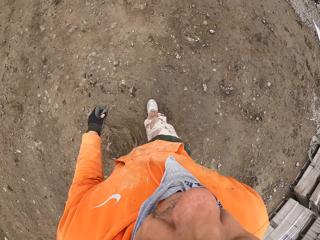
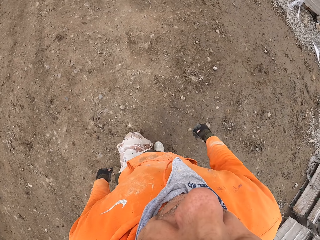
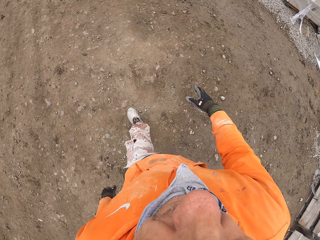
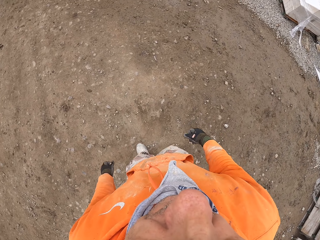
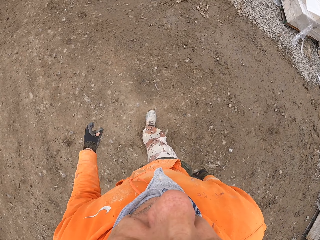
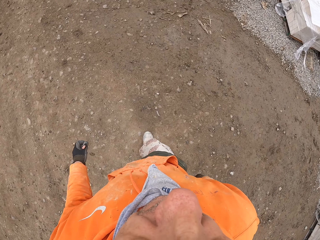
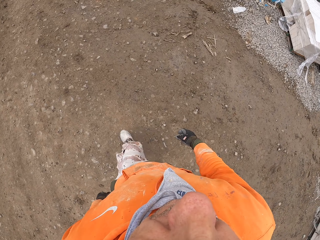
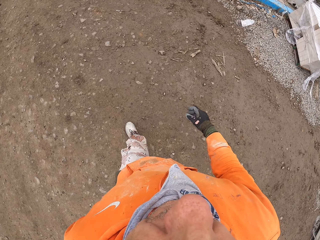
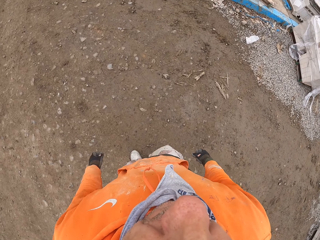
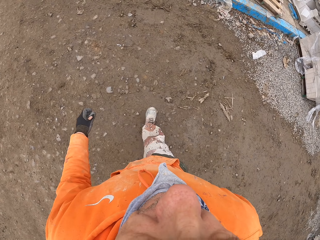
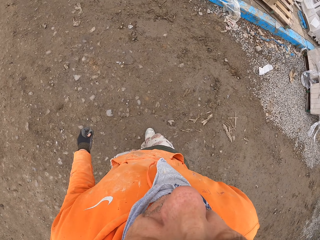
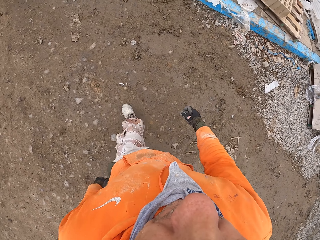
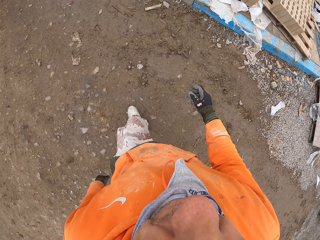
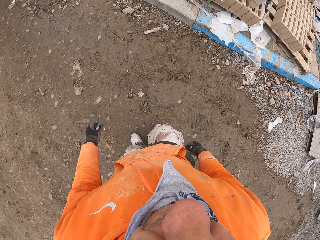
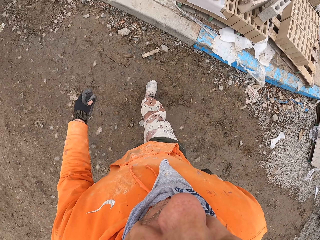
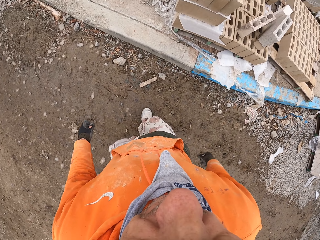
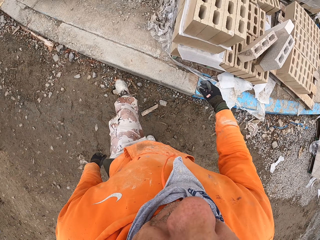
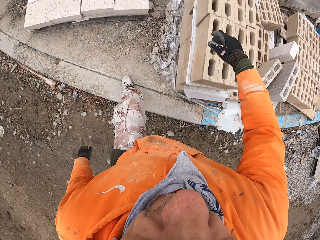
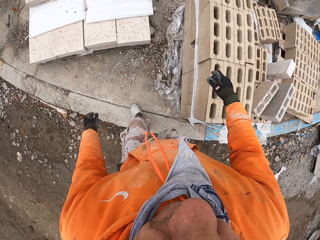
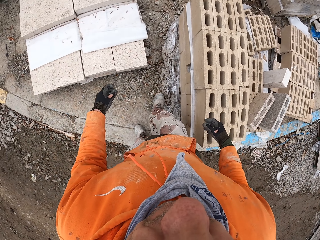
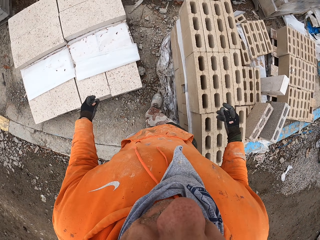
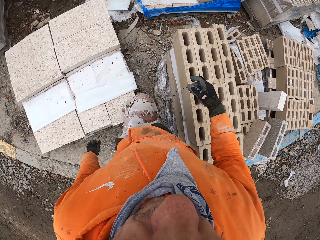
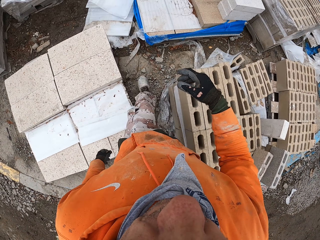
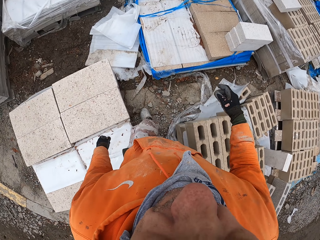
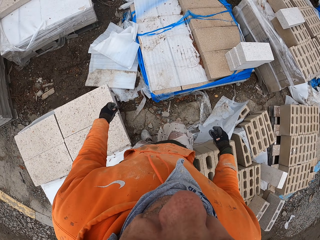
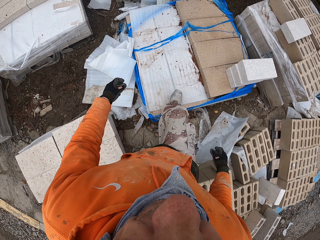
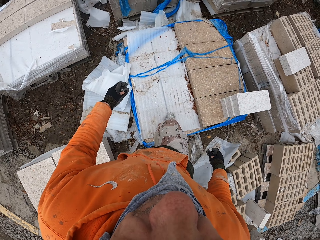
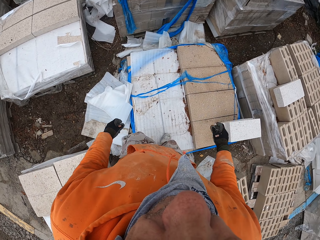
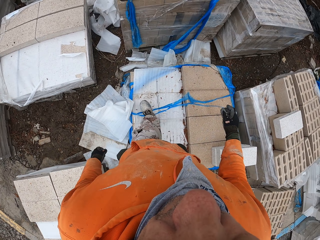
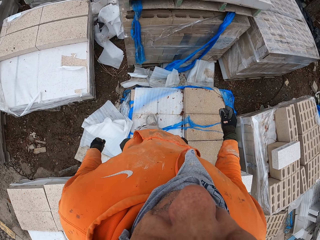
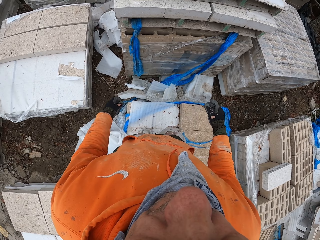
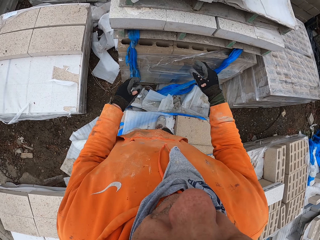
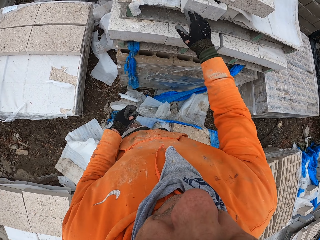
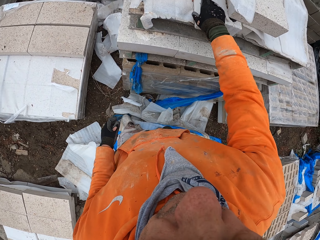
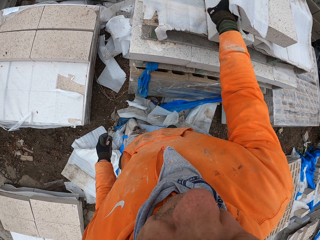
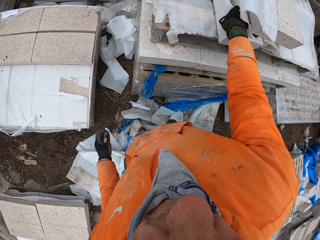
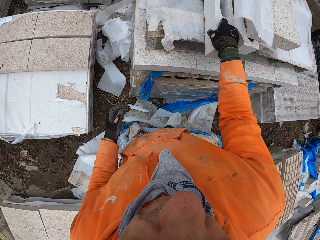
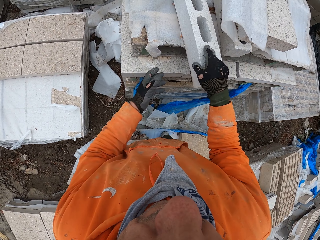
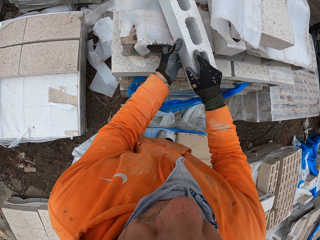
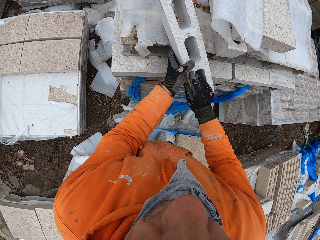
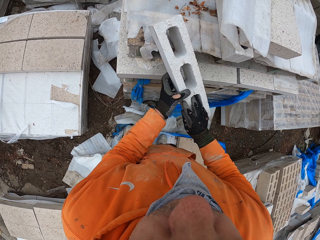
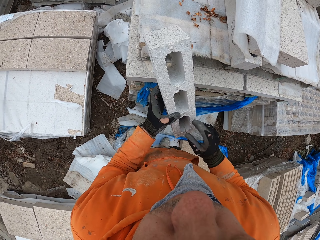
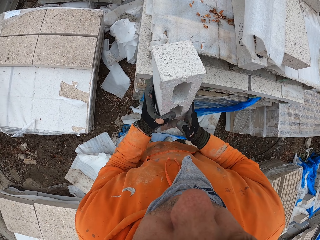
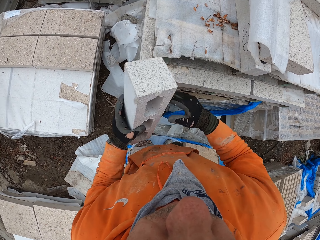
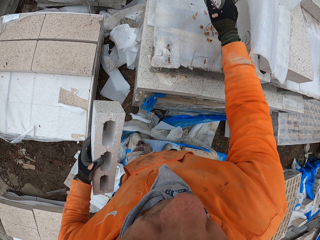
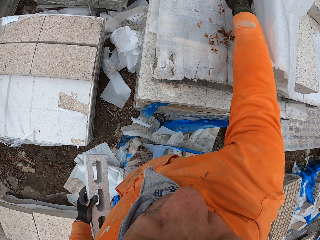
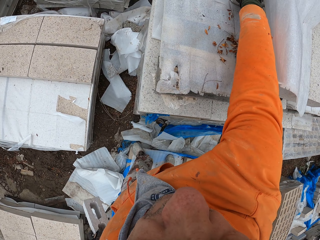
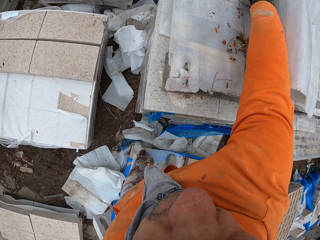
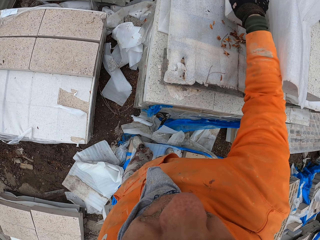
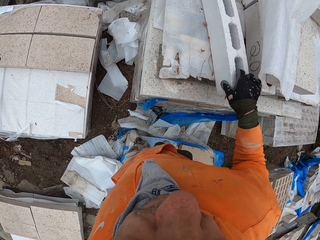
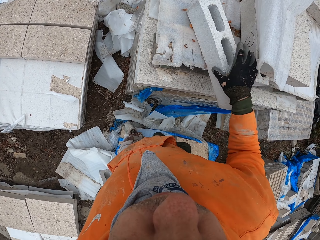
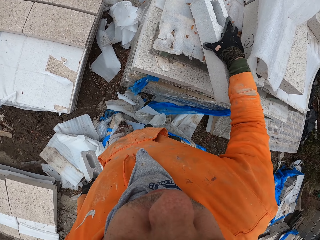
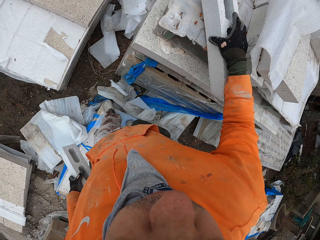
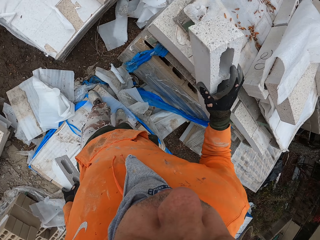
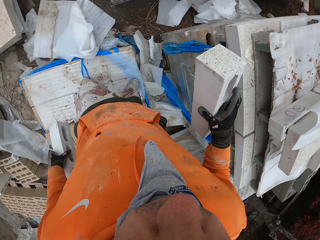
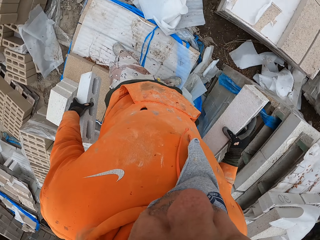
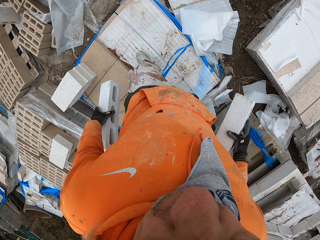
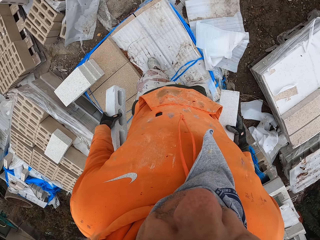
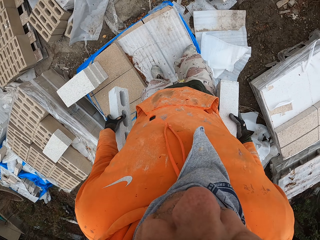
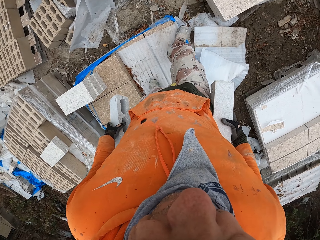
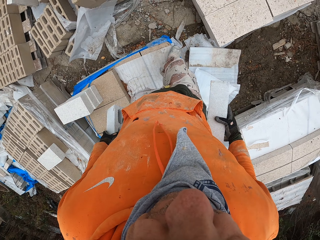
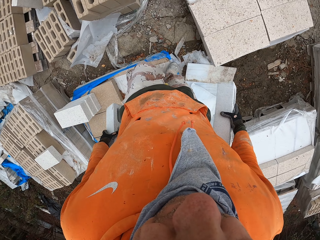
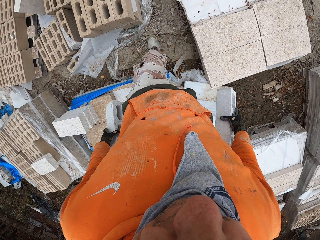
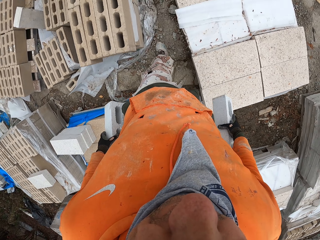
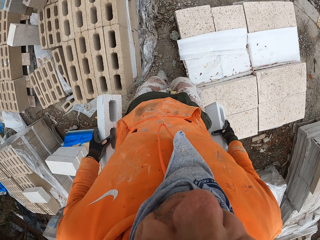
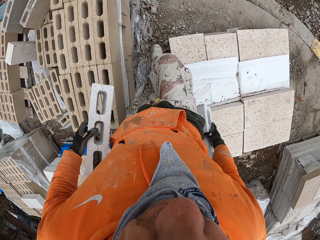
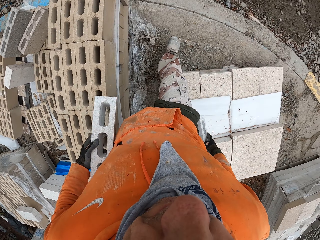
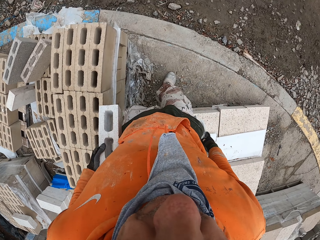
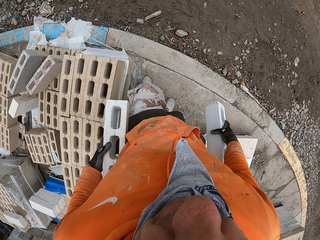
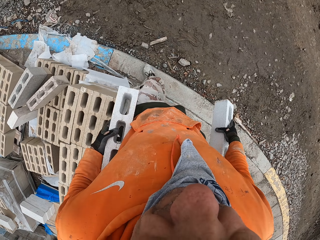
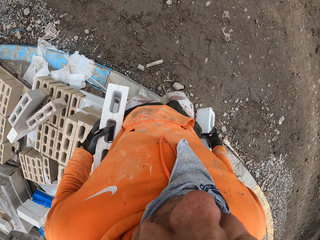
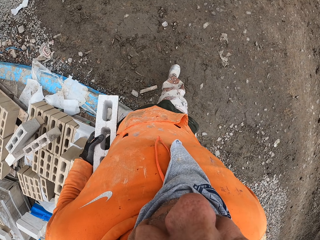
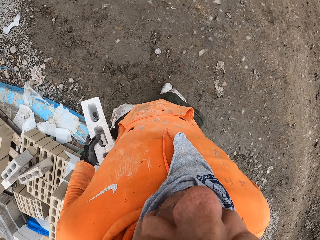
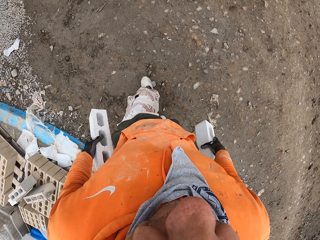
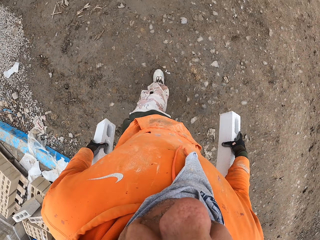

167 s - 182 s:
The camera wearer picks up concrete blocks. They walk in the construction site.

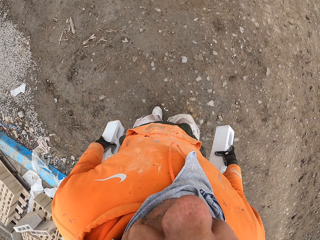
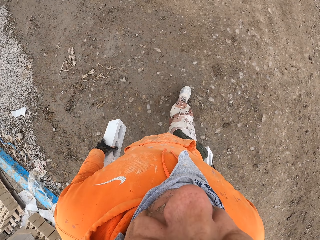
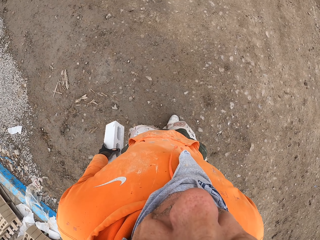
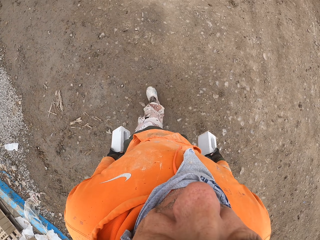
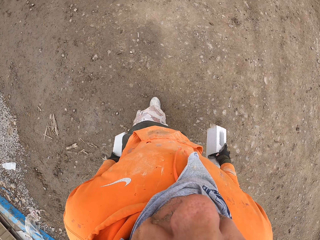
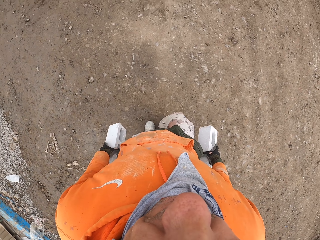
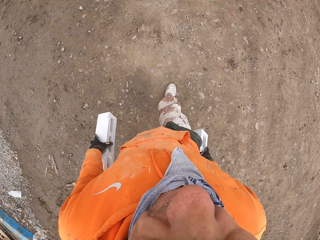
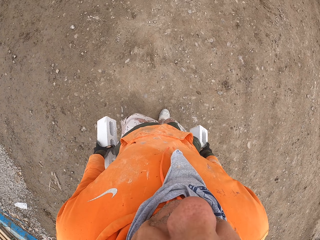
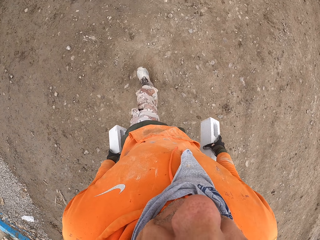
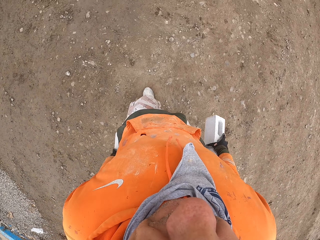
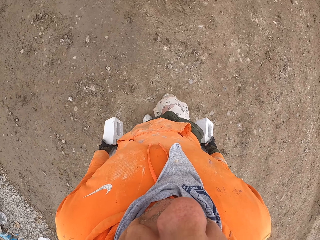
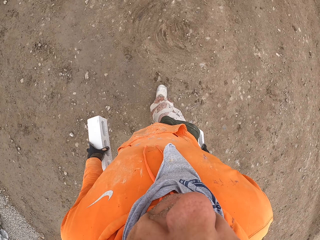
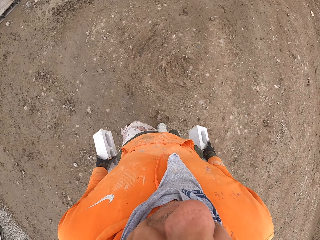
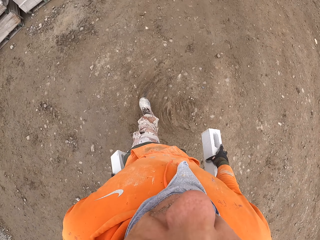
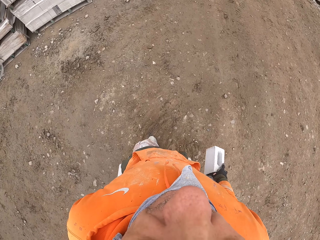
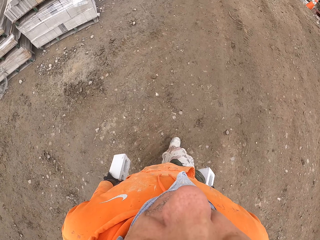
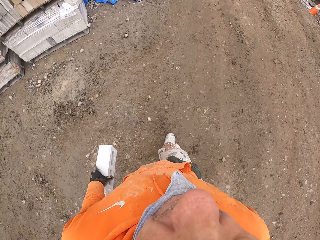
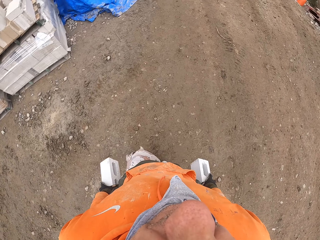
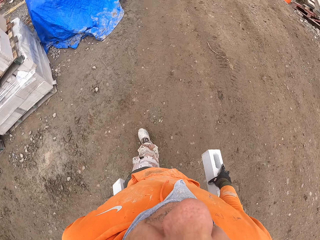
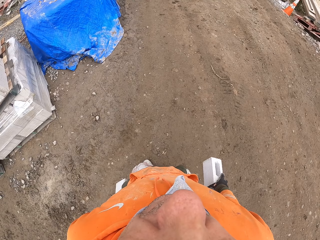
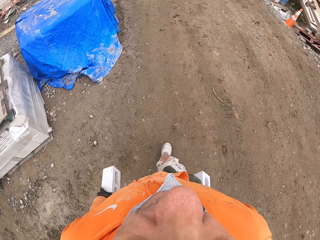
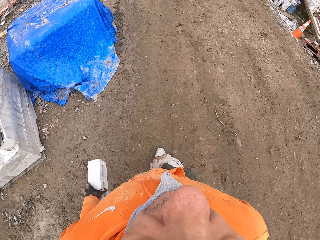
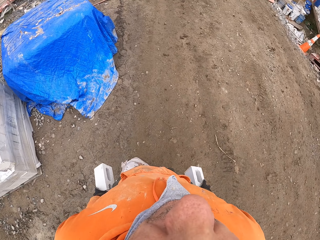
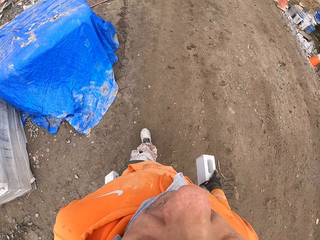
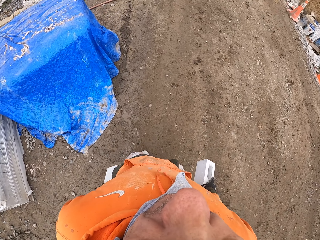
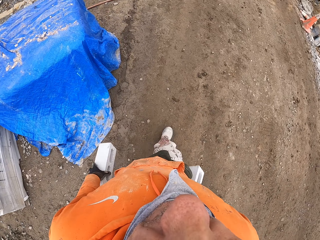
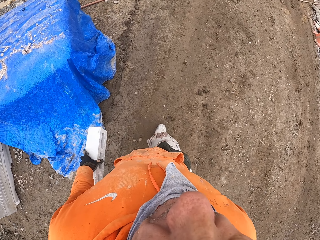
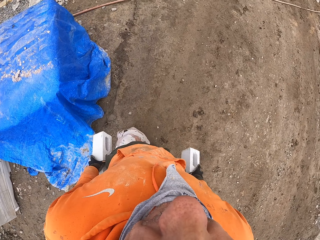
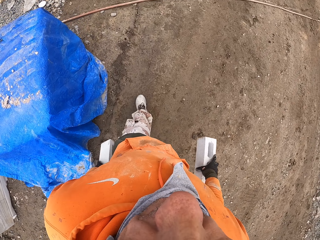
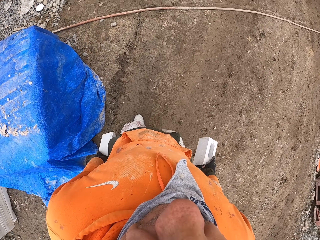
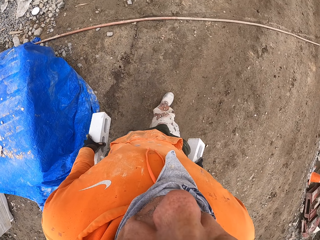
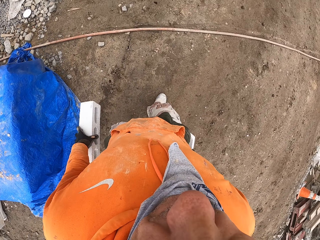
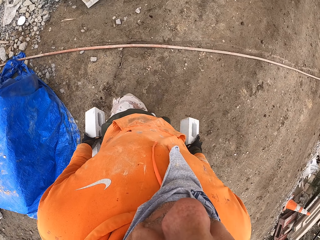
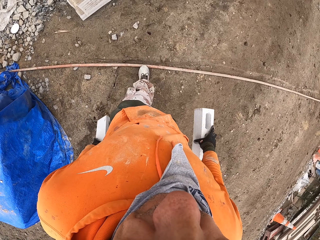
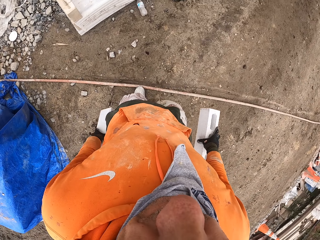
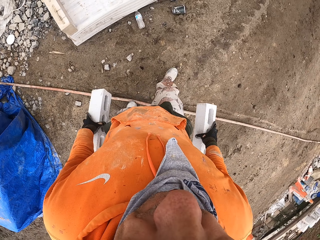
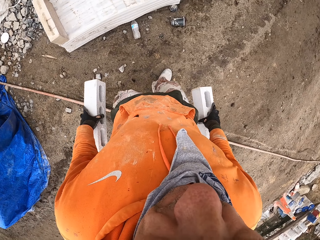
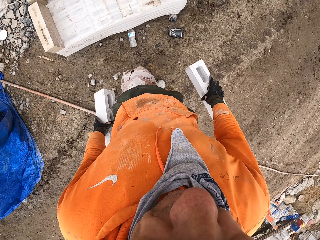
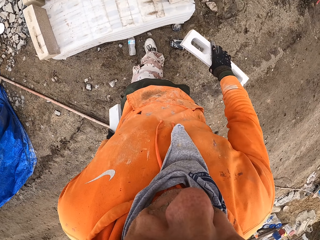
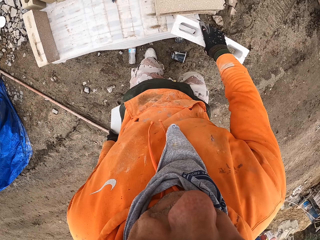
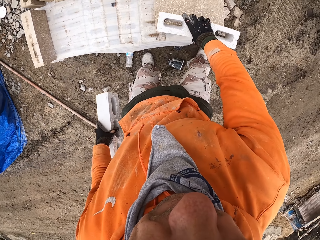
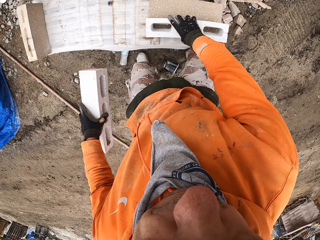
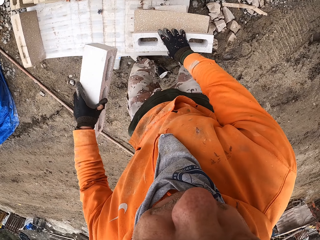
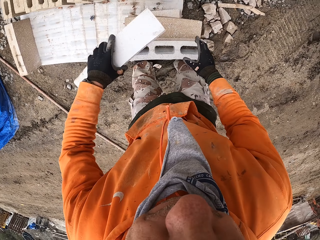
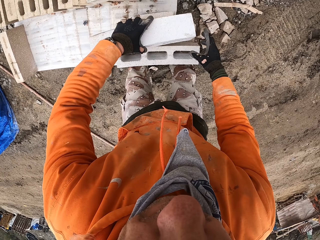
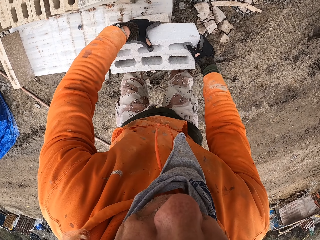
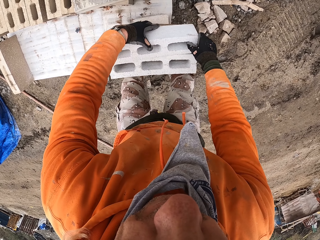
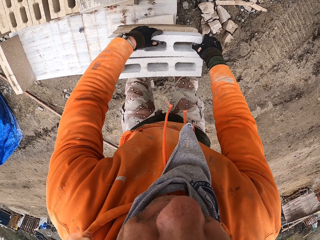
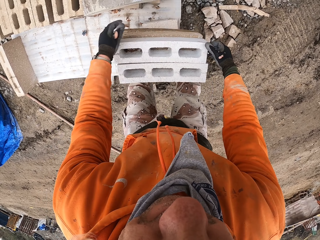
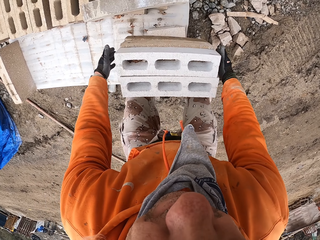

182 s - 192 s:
The camera wearer places the concrete block down. They put the bricks together.
